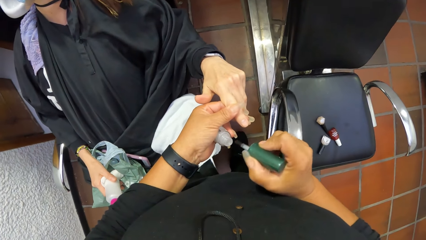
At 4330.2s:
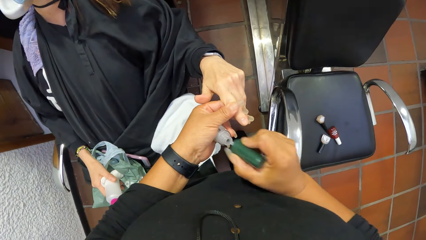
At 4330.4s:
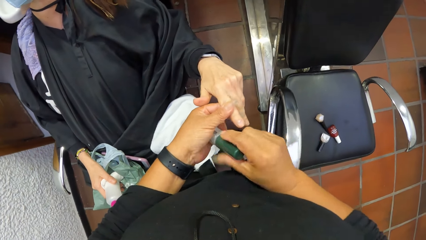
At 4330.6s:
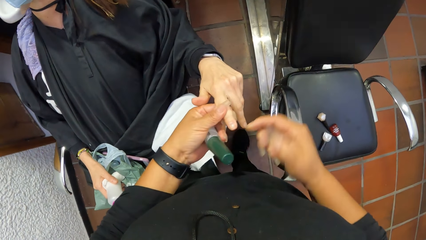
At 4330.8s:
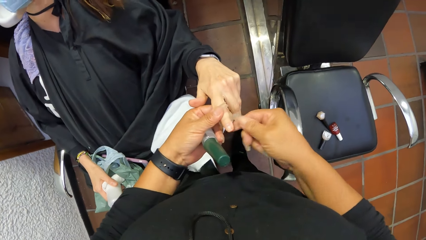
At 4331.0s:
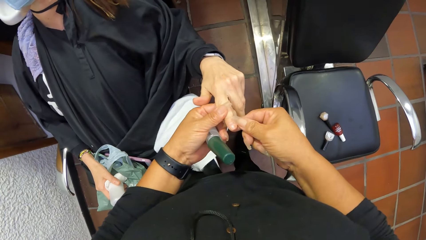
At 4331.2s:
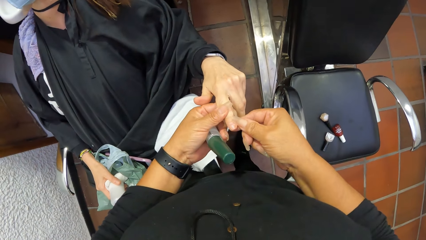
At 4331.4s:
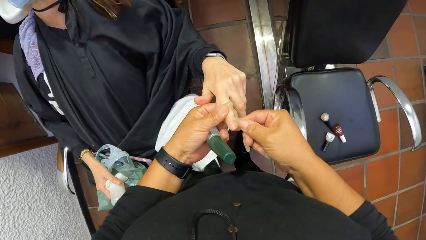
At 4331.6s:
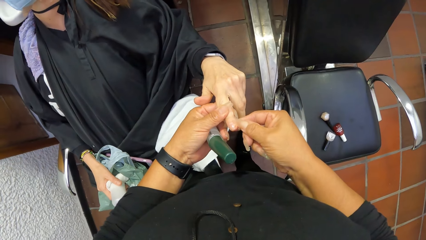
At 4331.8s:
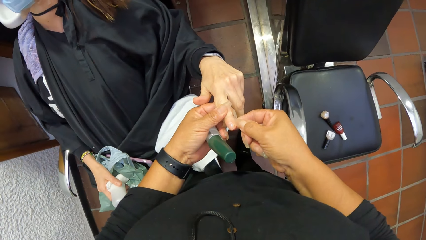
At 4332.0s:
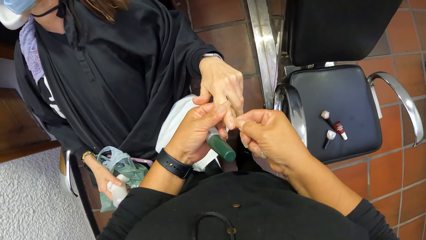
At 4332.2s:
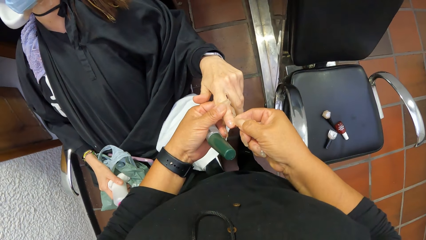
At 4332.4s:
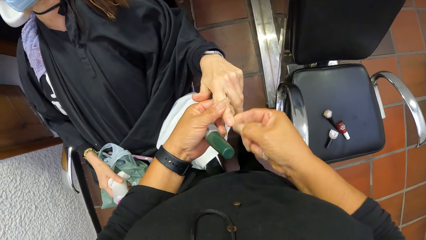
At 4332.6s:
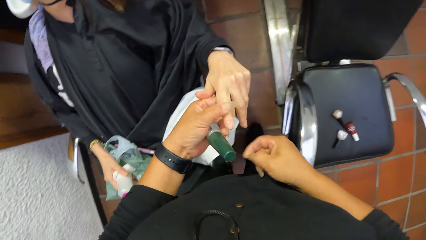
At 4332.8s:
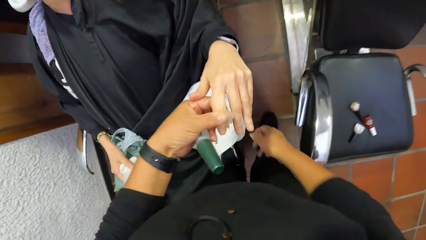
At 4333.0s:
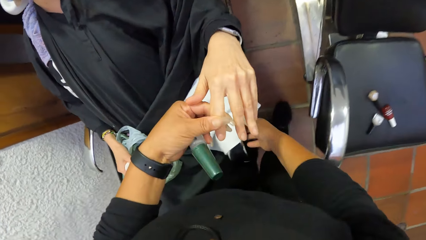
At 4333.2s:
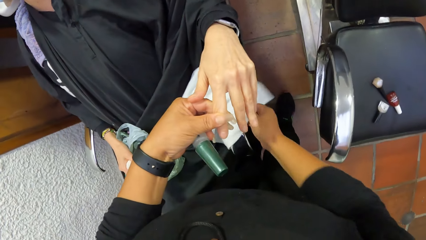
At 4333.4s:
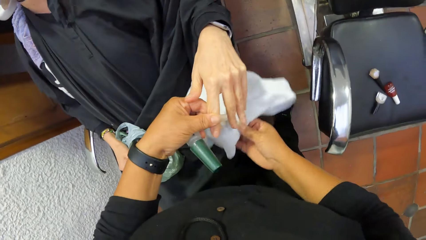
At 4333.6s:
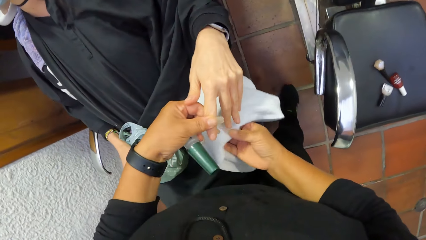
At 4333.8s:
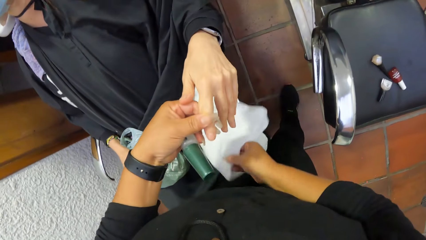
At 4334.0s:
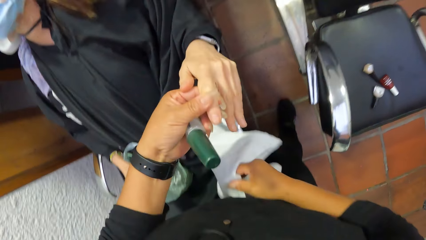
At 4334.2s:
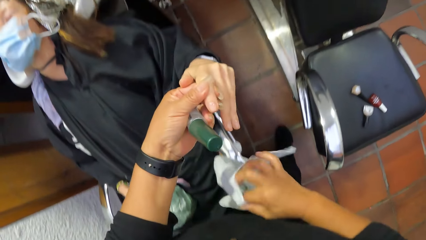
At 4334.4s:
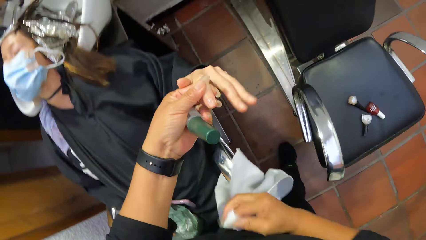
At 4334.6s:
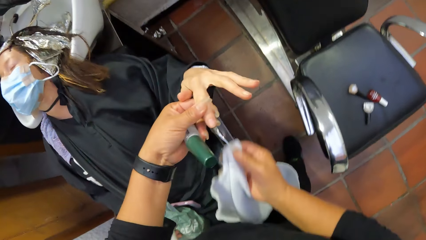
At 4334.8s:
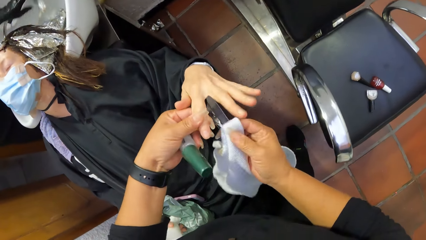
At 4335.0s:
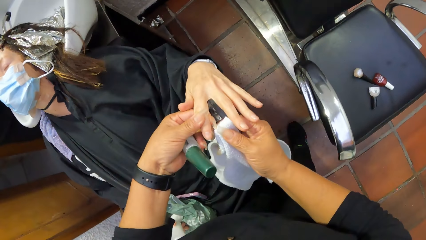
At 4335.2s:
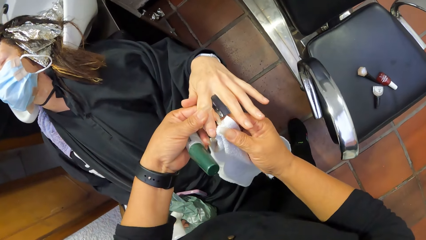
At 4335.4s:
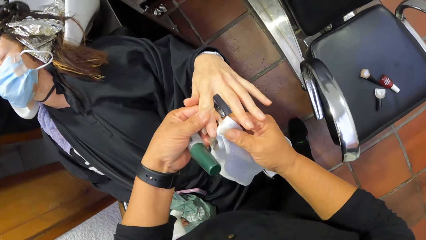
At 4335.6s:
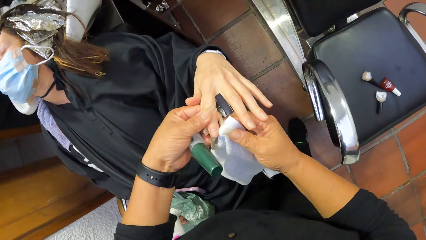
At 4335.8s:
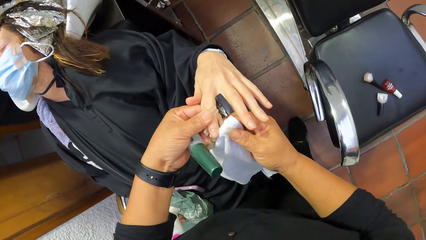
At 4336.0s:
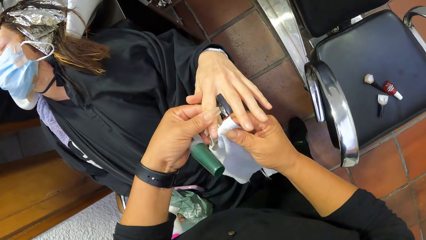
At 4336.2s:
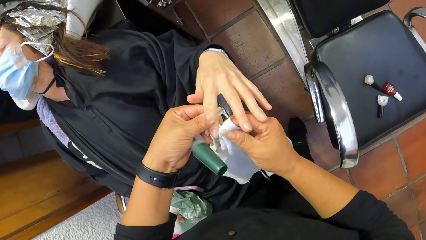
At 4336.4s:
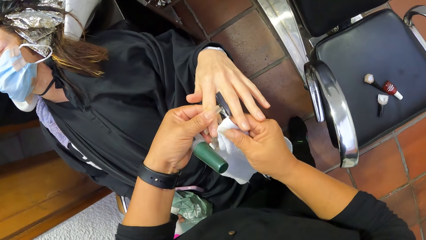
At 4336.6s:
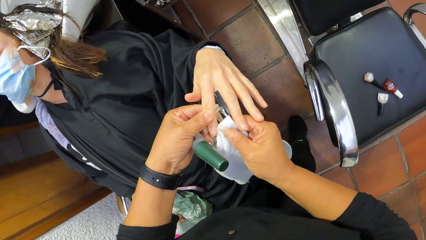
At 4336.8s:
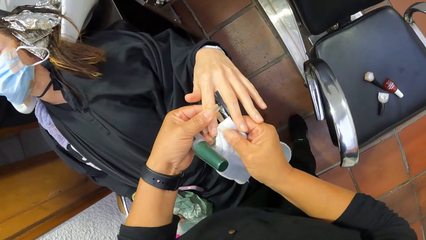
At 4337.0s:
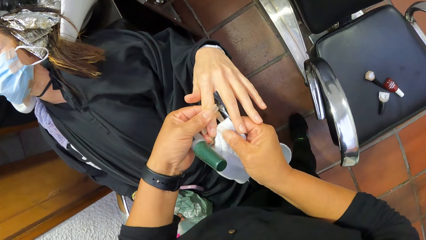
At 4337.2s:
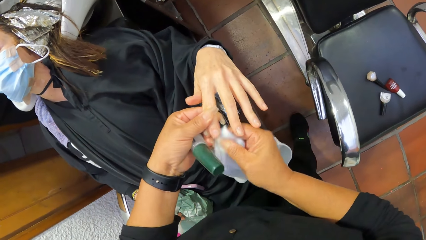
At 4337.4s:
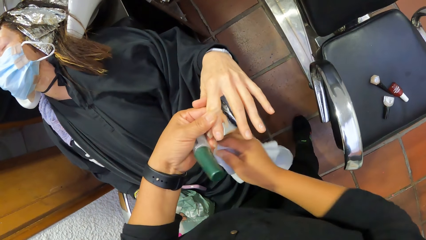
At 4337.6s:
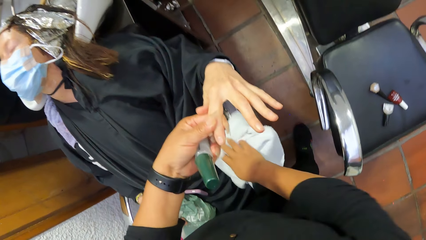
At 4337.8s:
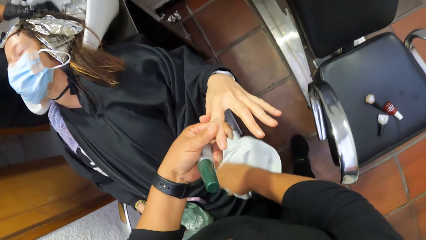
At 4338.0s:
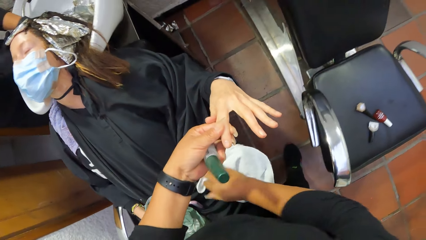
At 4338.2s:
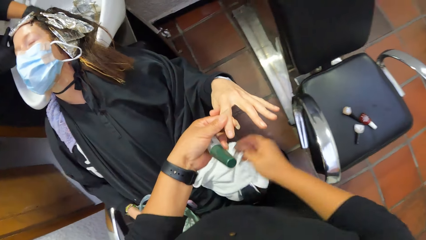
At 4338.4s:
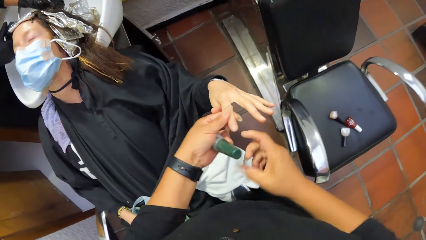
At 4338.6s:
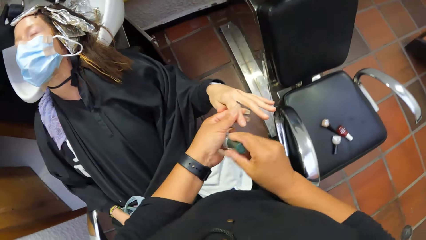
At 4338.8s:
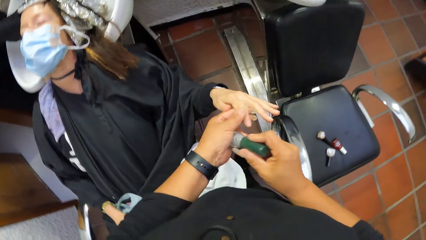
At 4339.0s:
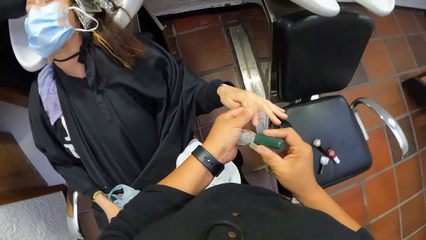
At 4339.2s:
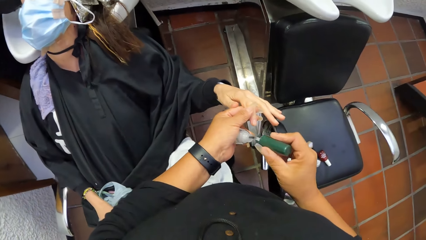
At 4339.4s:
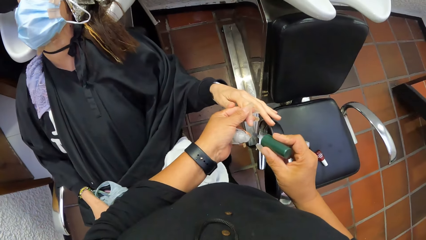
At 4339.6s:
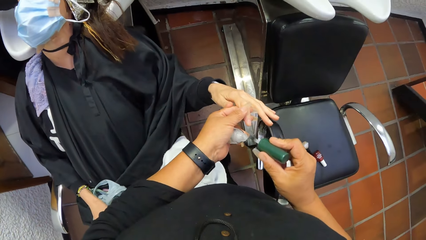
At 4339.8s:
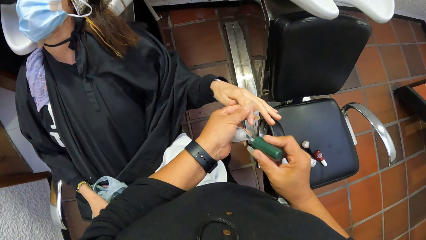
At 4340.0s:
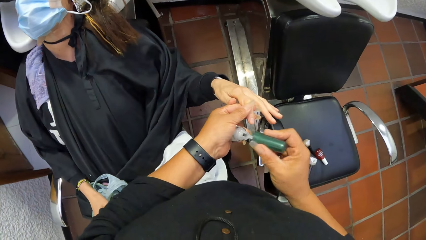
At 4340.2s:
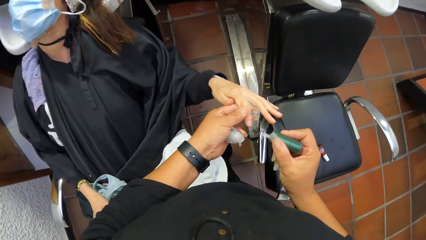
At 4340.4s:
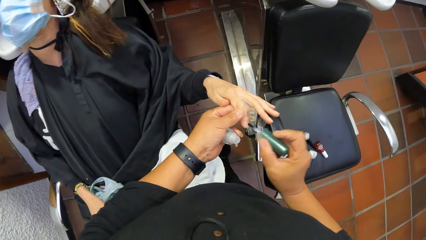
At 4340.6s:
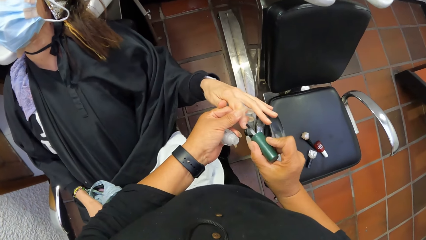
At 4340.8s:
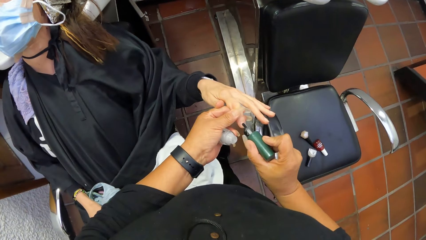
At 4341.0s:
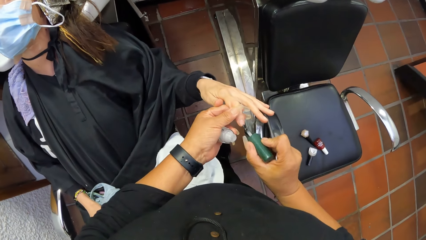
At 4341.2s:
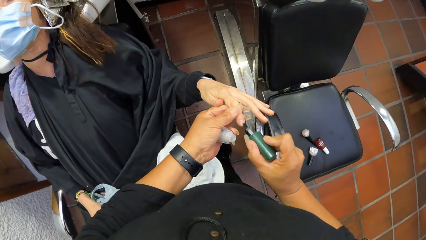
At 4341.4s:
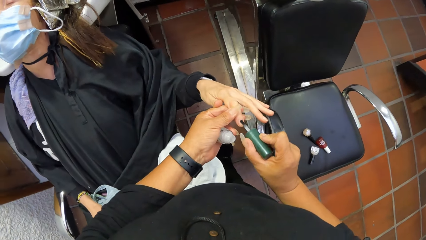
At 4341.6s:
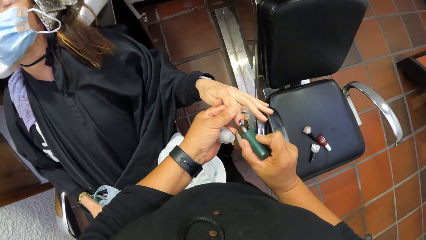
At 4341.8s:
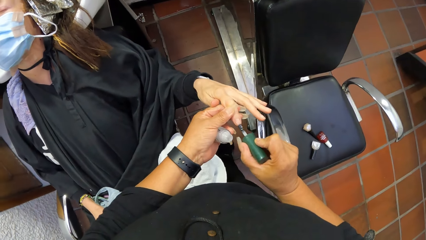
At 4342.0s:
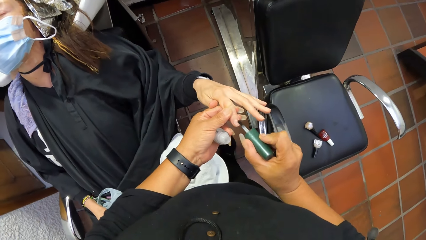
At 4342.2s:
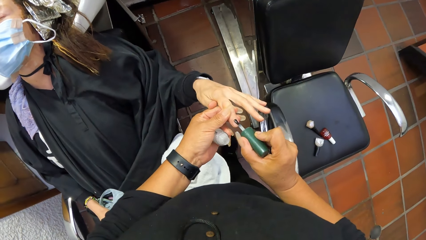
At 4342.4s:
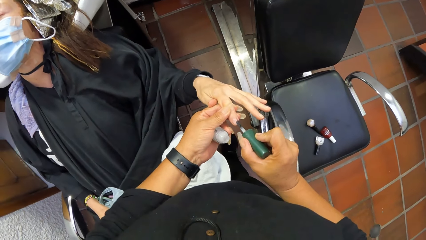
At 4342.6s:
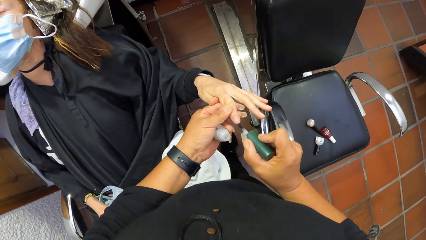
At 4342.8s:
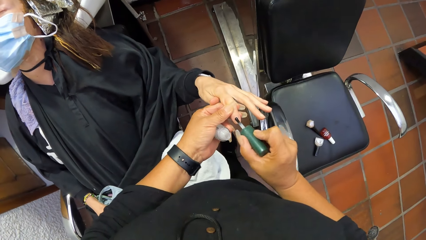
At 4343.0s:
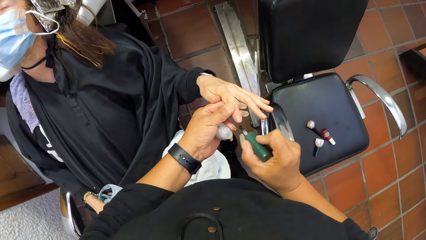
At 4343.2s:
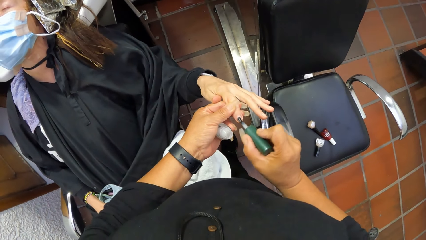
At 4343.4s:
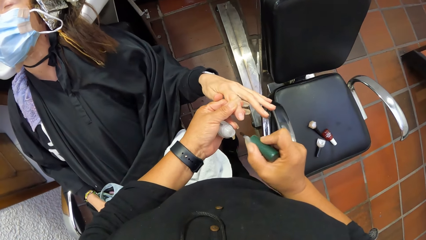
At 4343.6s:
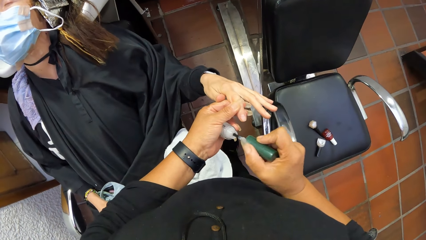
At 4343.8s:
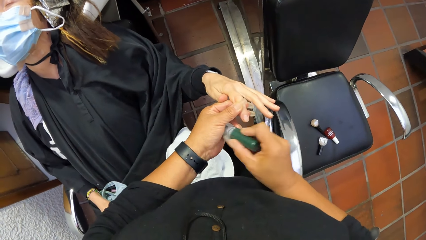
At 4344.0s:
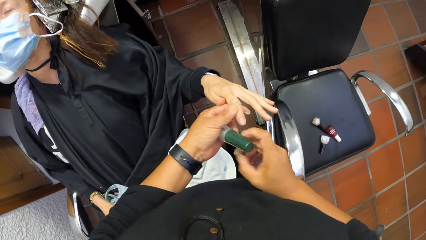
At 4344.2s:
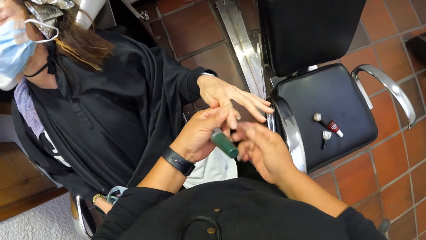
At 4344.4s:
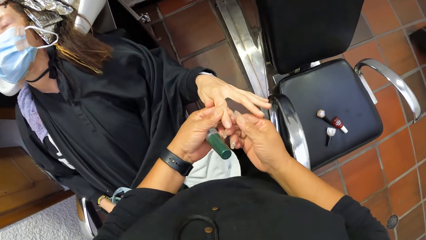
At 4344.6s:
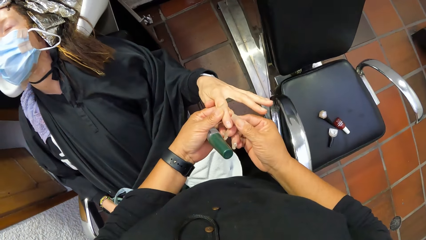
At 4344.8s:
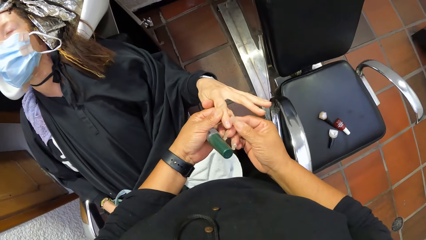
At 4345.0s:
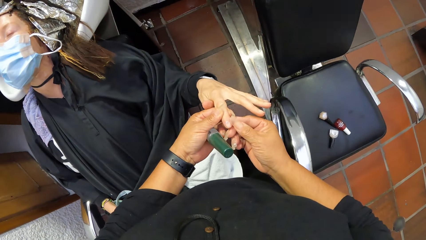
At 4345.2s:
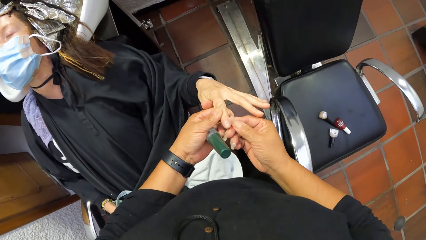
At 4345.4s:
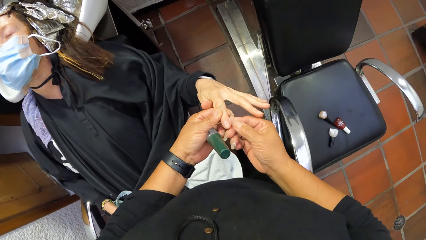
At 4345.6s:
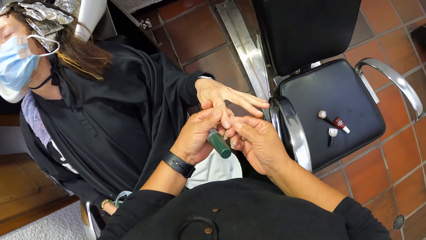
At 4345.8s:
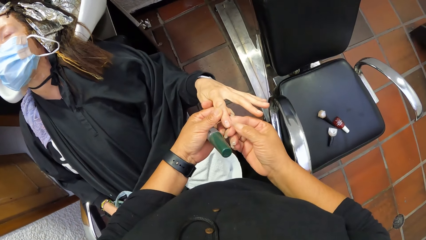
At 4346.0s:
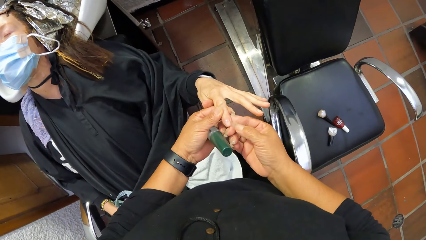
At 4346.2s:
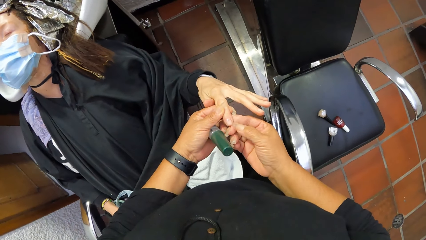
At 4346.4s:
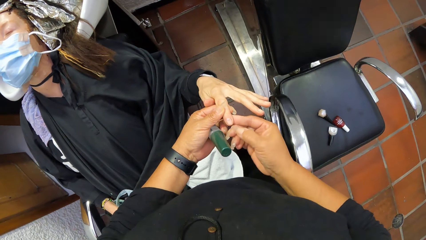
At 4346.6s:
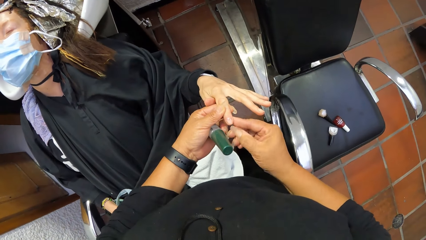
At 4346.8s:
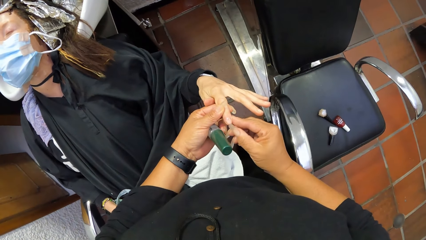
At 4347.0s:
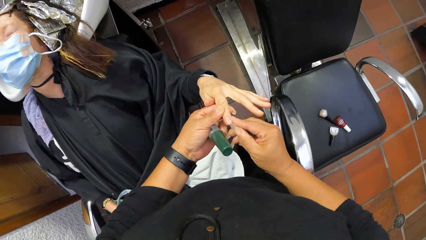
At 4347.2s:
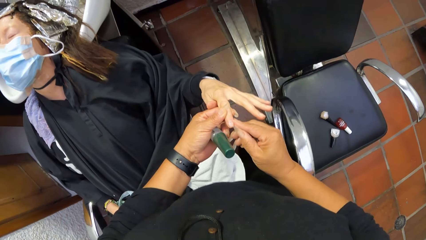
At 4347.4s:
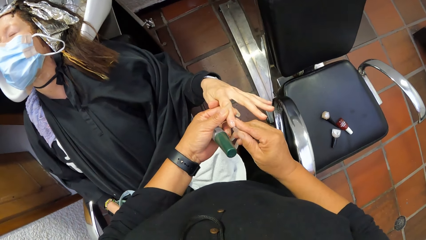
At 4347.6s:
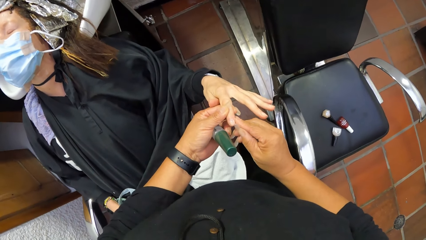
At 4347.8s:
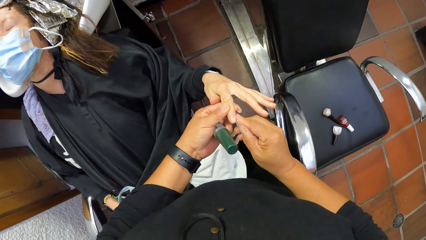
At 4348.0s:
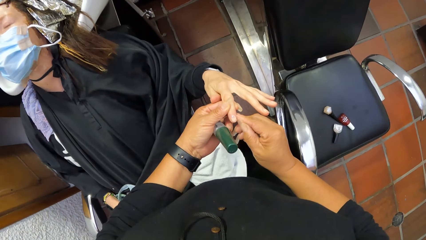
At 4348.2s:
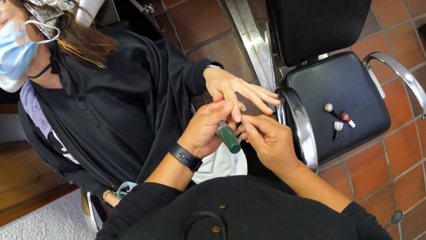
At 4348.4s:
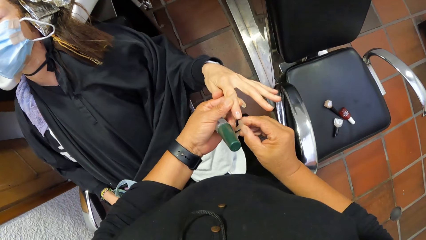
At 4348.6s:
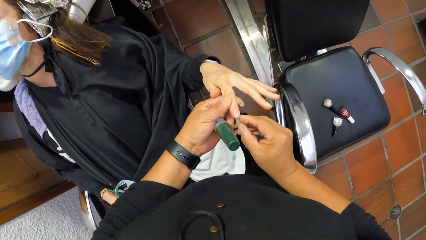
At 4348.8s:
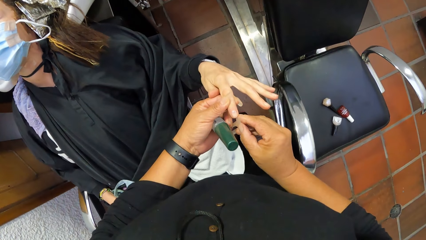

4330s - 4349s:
The camera wearer dips the brush in her left hand into the nail polish bottle with her right hand. She cleans off spilled base coat nail polish on the woman's finger with her right hand. She picks up the white cloth on the woman's lap with her right hand. She wipes the finger of the woman with the napkin in her right hand. She drops the napkin in her right hand on the thigh of the woman. She removes the nail polish brush from the nail polish container with her right hand. She holds the top of the nail polish. She applies the nail polish to a left finger of the woman with the nail polish brush in her right hand. She puts the nail polish brush in her right hand into the nail polish container in her left hand. She wipes the finger of the woman with her right hand. She removes part of the nail polish on the edge of the woman's fingernail.
